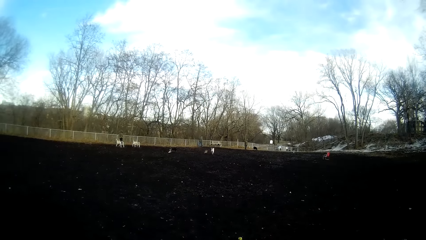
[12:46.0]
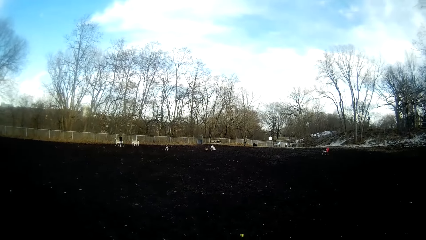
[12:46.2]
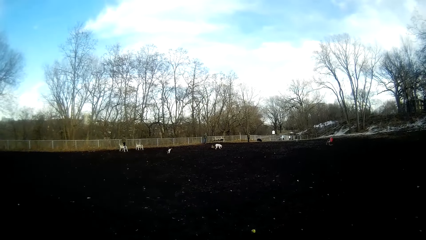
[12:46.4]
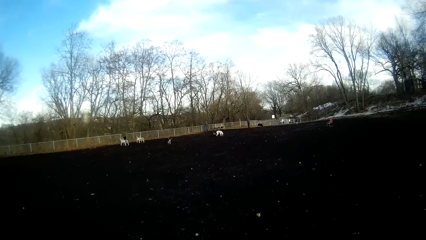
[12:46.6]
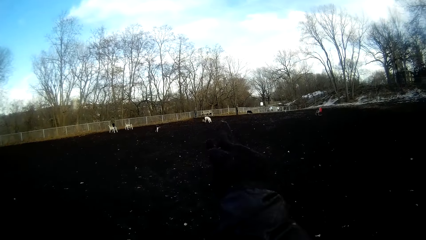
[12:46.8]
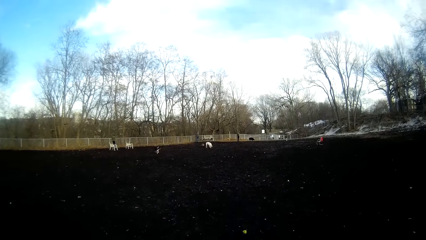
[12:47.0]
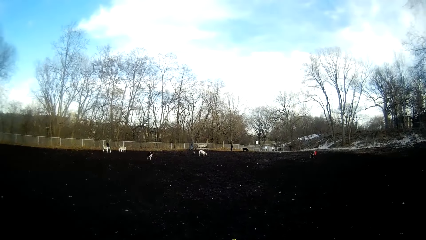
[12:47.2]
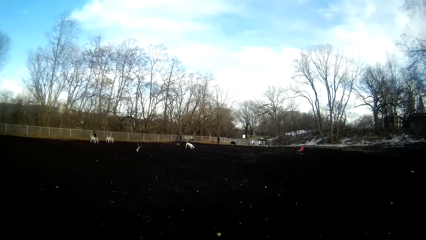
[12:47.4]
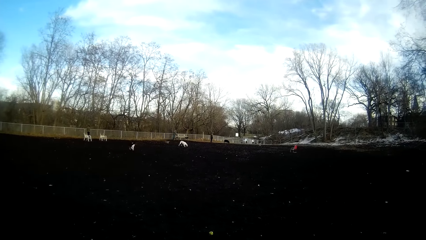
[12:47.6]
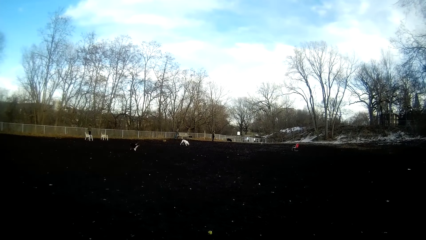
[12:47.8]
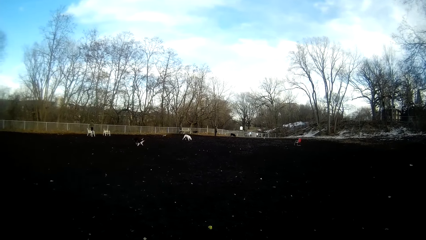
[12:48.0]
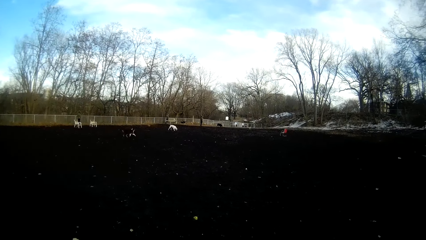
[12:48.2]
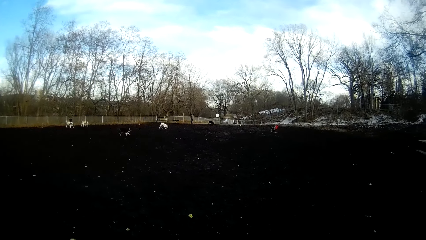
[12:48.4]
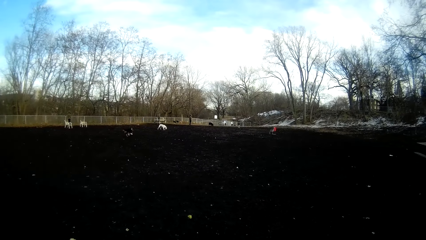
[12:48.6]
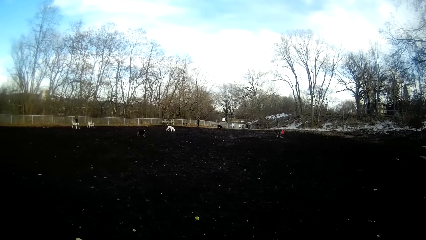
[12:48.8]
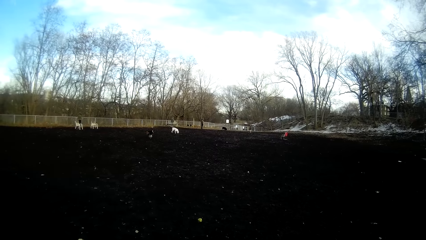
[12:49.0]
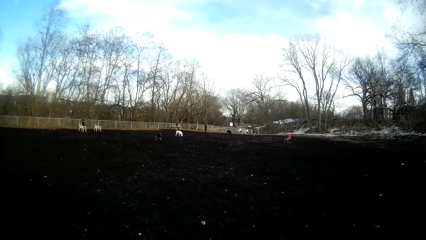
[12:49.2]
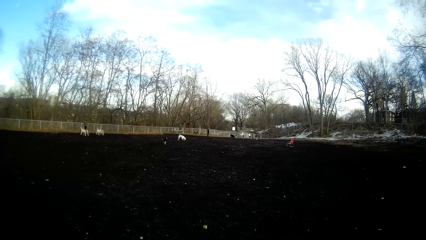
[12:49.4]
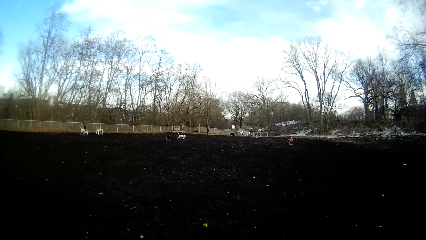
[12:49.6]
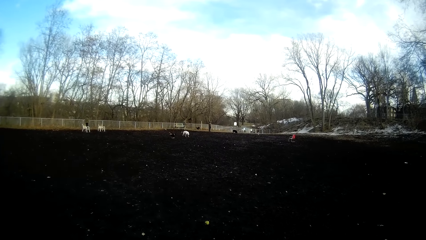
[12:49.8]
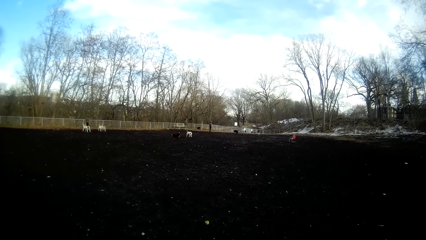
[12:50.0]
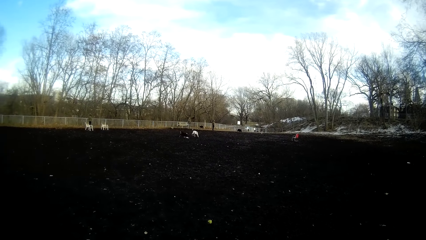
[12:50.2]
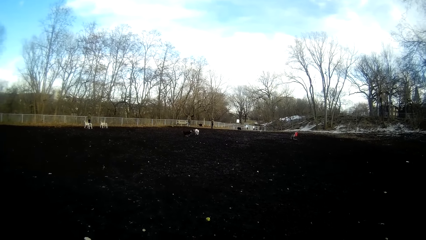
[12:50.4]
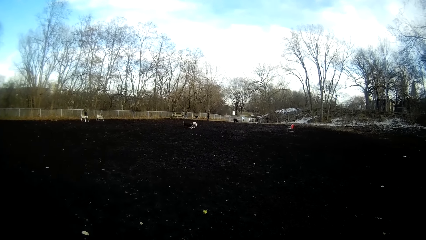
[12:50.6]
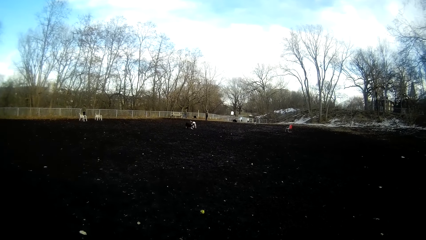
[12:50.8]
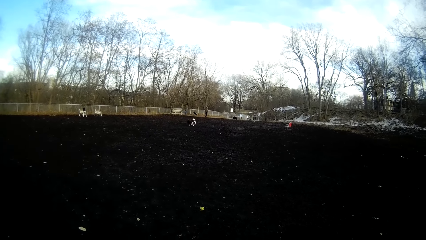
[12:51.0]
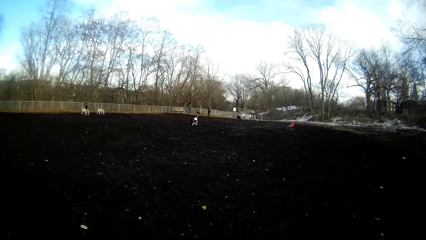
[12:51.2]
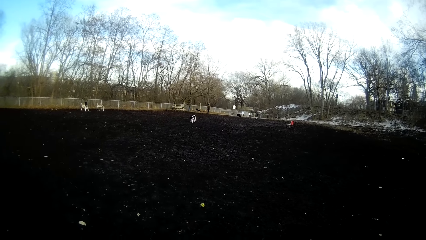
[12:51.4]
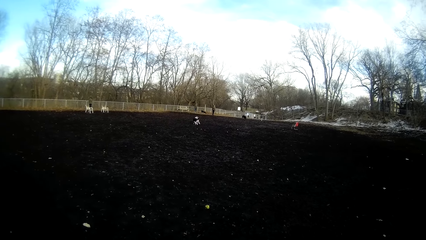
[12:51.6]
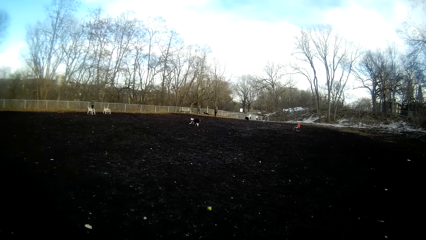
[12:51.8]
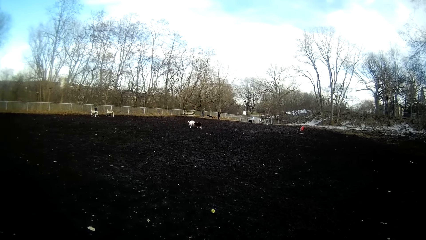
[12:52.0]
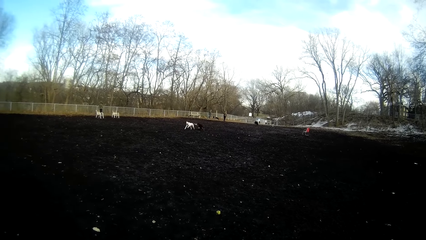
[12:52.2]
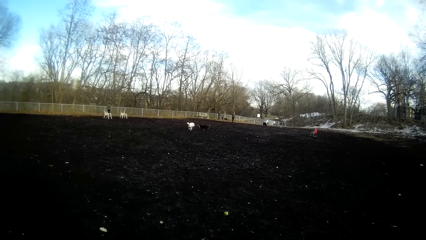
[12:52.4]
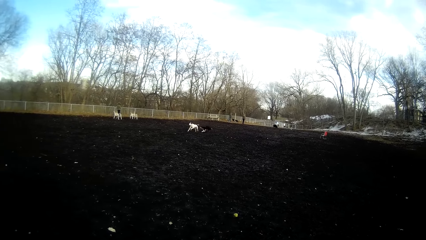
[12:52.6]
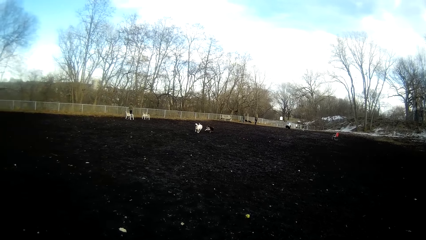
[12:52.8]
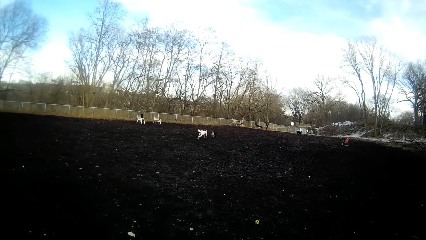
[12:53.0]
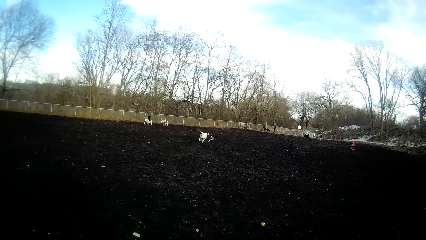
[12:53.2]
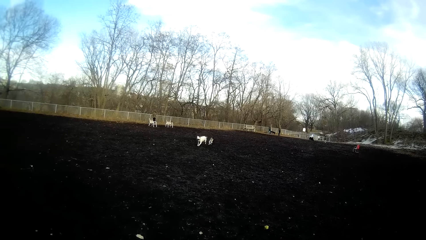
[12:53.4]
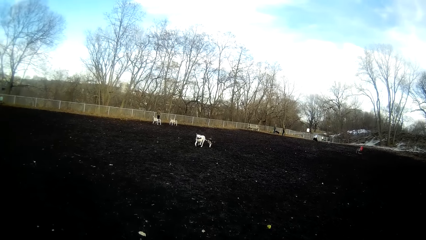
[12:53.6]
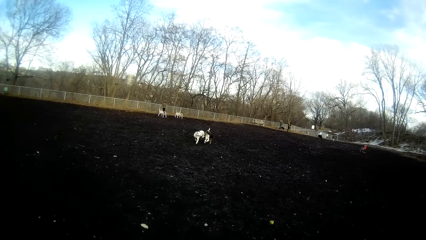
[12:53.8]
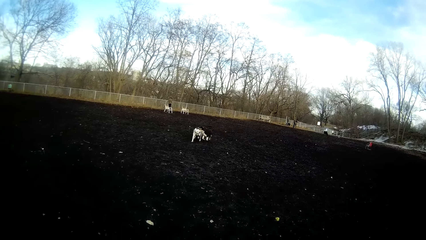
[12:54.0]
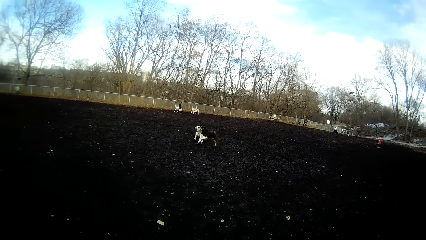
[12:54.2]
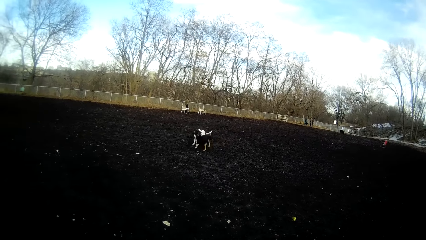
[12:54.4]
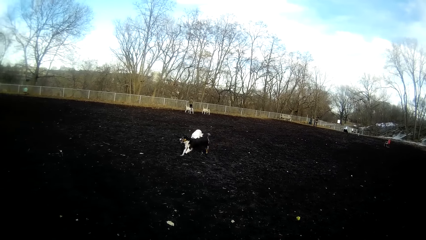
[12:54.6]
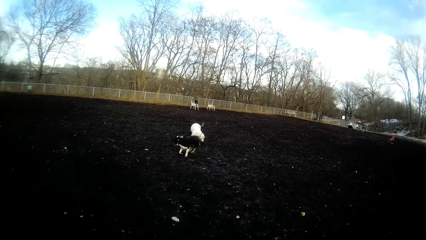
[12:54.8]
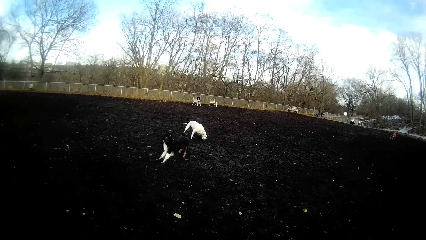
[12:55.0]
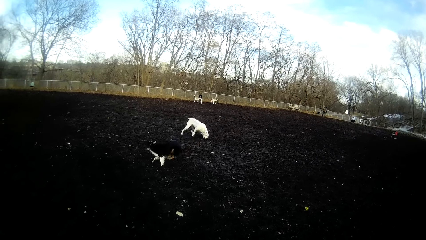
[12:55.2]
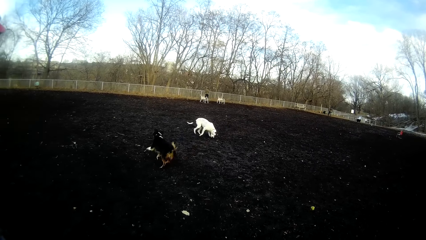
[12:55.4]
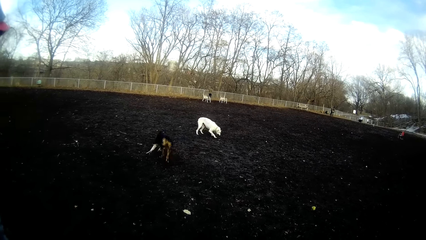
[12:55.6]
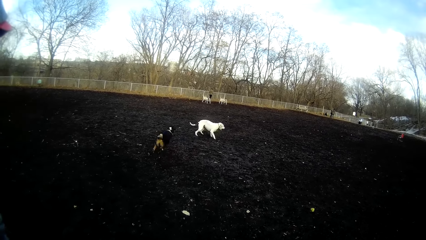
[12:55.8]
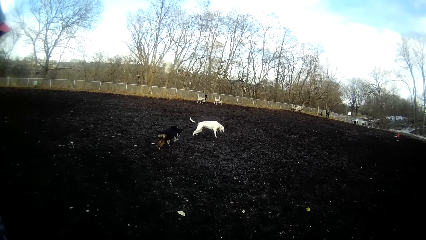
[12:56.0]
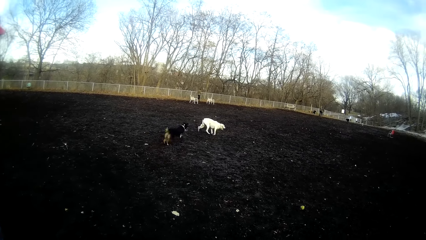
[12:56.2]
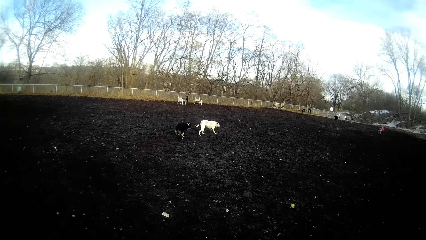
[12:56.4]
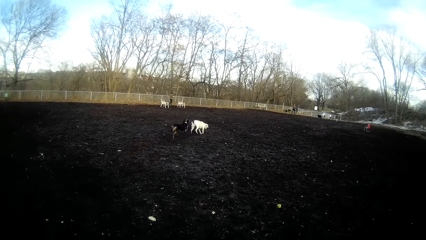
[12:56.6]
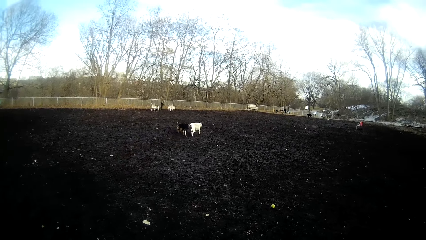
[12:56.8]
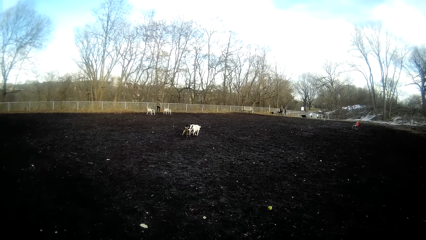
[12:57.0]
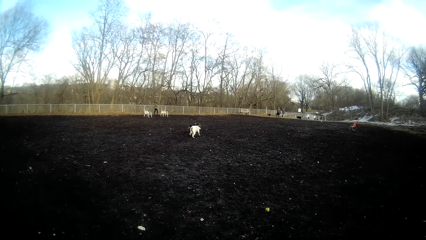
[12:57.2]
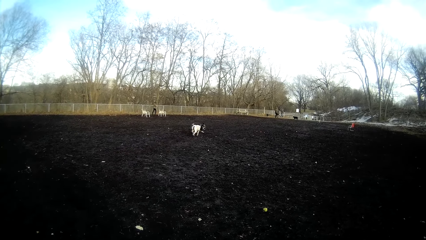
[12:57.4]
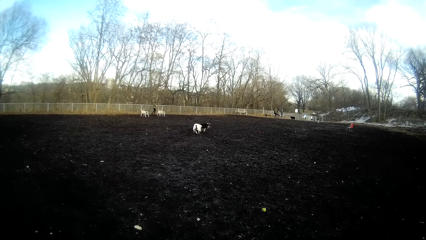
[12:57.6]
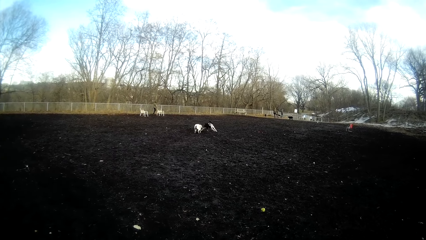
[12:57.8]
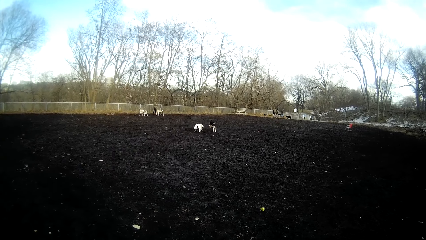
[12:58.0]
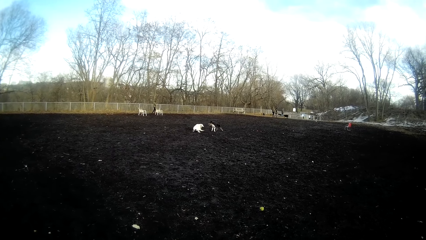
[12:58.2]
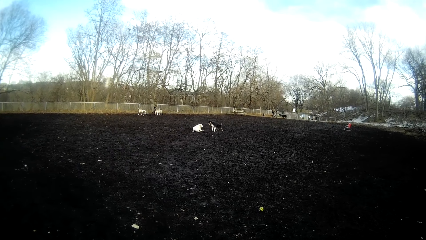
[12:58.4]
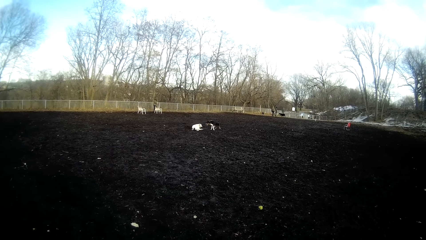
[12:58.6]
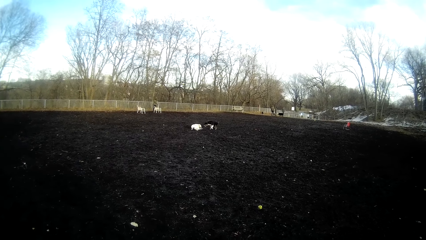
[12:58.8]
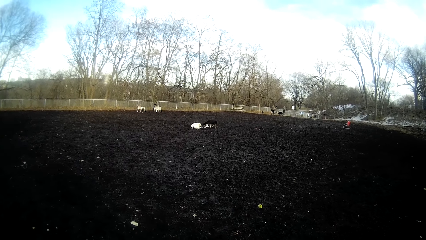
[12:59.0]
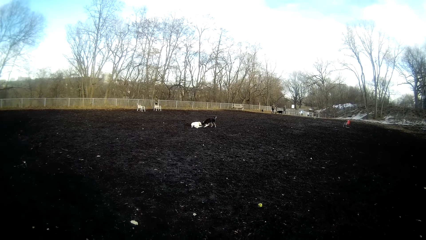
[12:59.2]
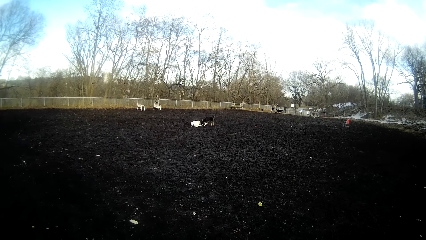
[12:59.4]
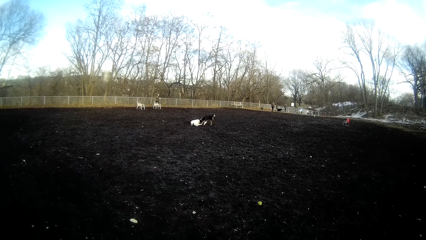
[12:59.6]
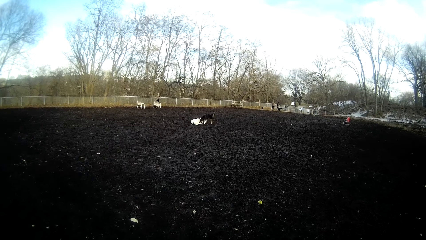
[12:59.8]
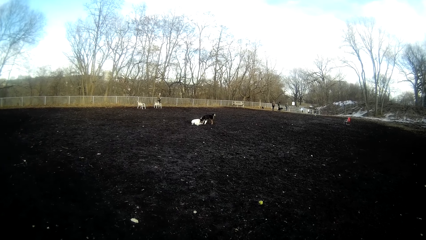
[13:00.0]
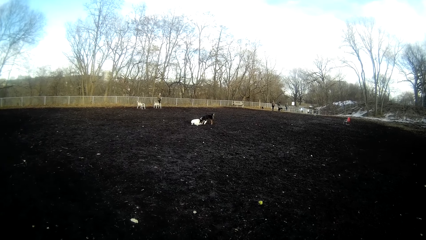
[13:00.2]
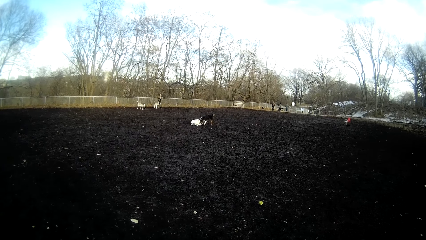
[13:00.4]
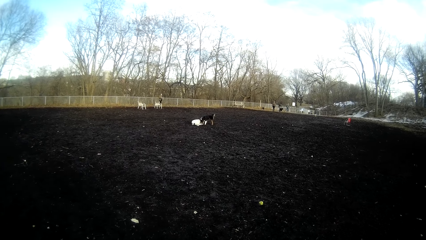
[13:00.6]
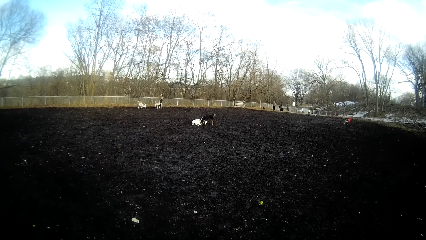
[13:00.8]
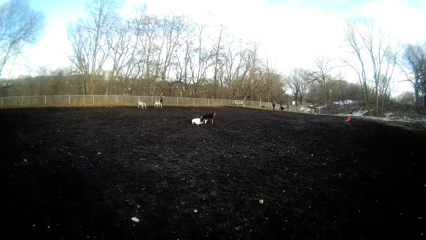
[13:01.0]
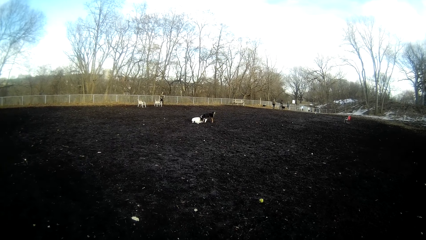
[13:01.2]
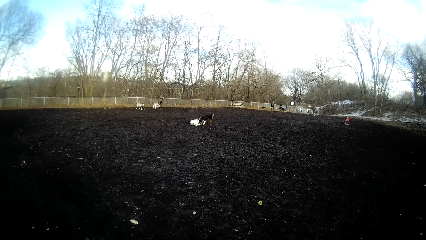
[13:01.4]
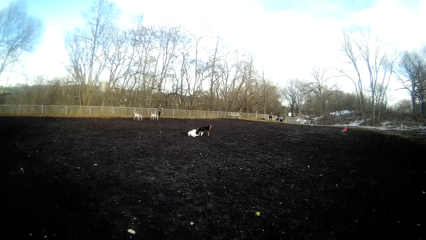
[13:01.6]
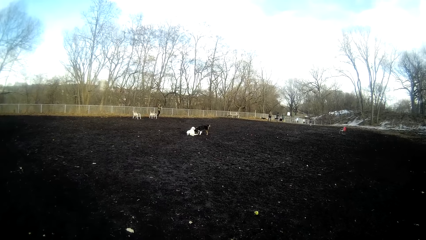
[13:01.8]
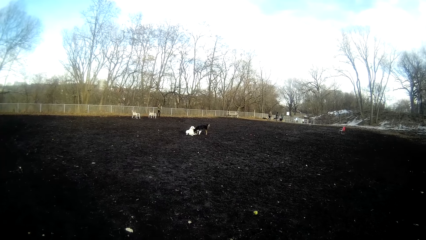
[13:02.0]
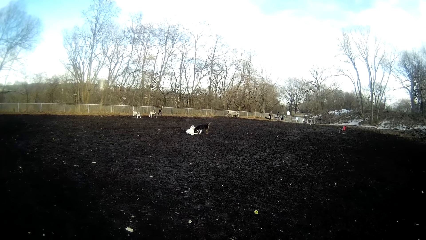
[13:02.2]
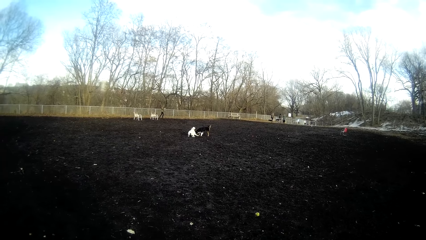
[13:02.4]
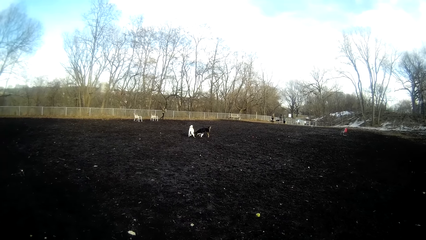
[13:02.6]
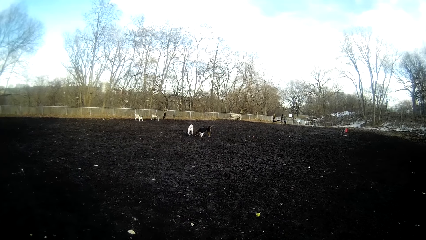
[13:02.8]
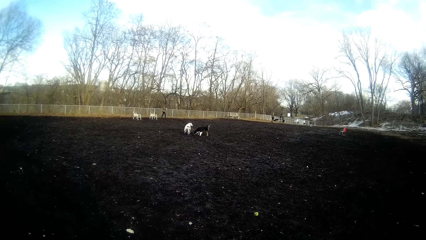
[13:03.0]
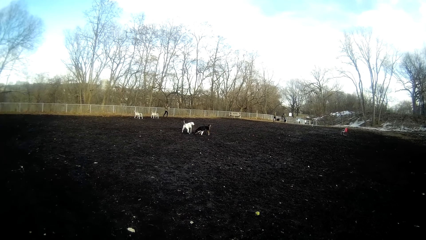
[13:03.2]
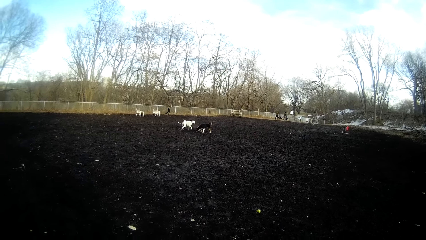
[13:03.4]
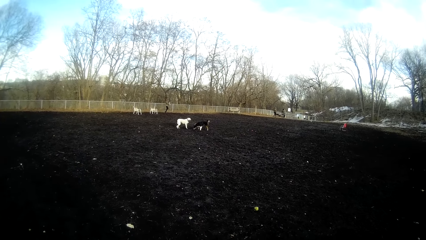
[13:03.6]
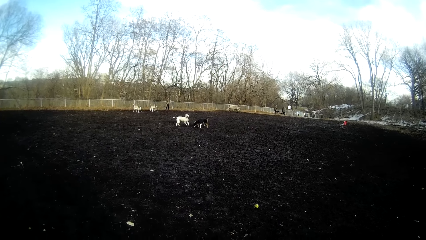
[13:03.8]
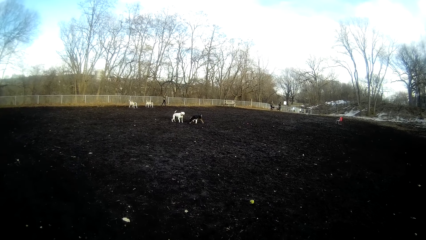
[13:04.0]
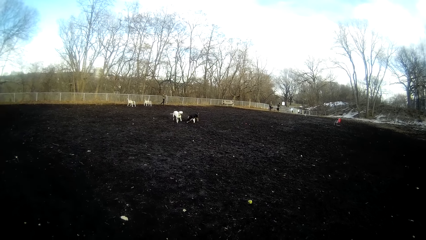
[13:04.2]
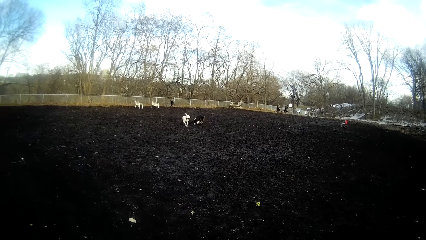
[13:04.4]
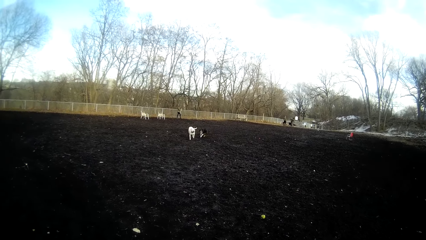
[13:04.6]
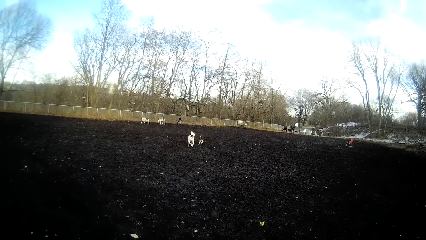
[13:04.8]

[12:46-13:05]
The camera wearer throws a stone with his right hand. The dog plays with another dog on the field.
